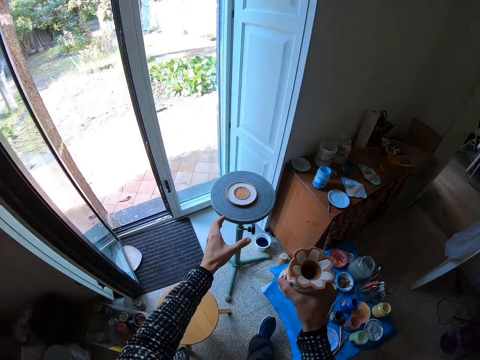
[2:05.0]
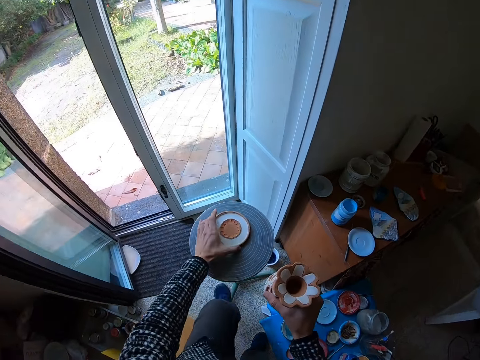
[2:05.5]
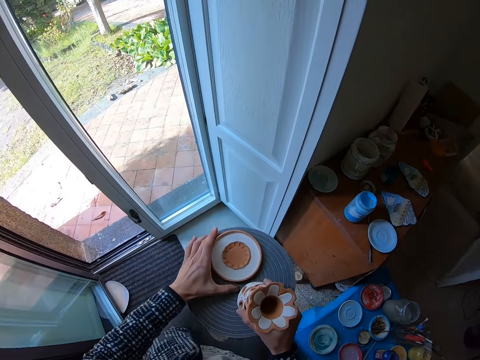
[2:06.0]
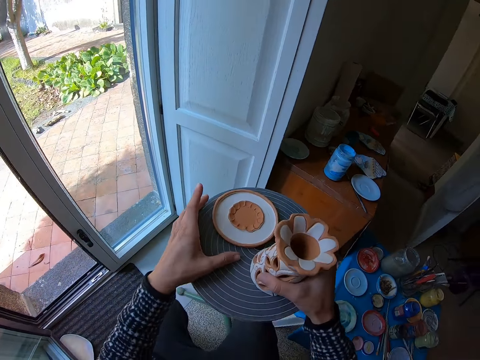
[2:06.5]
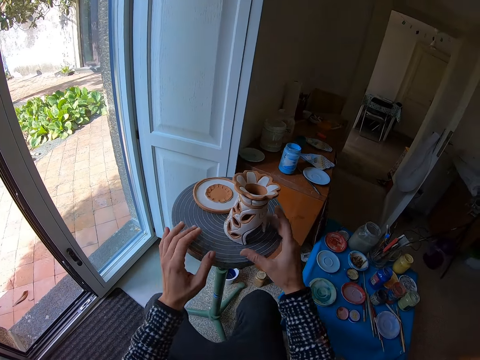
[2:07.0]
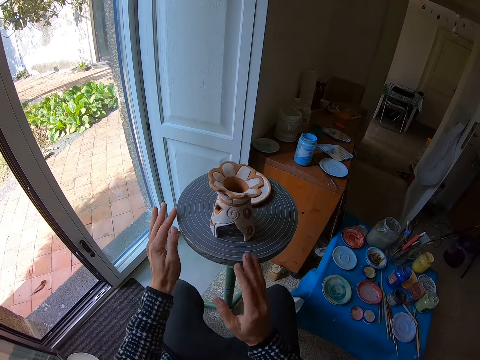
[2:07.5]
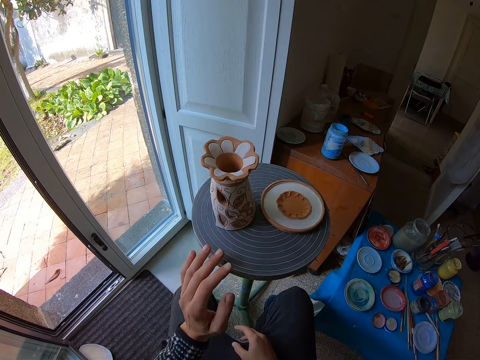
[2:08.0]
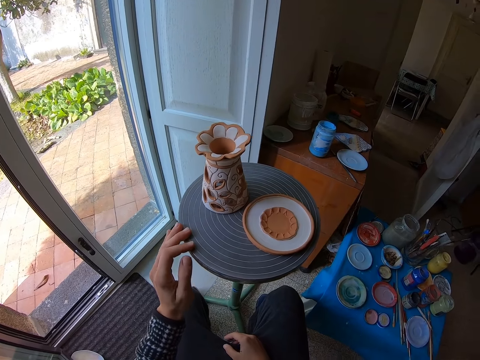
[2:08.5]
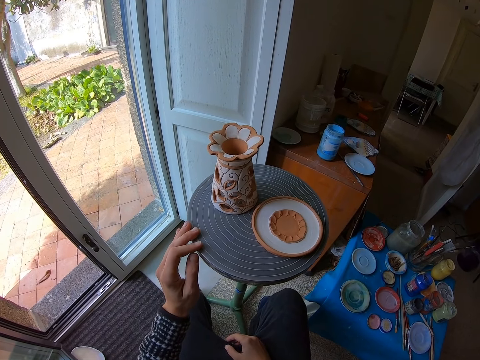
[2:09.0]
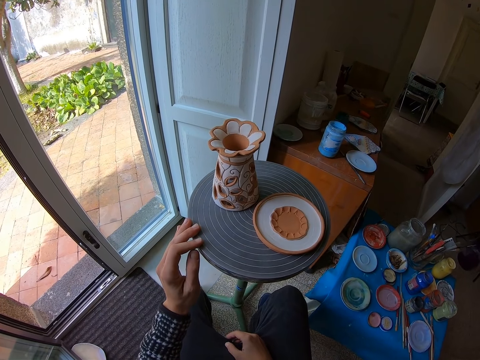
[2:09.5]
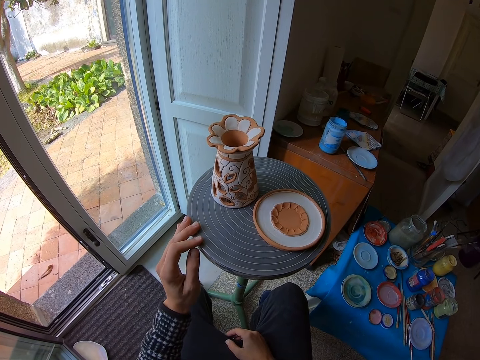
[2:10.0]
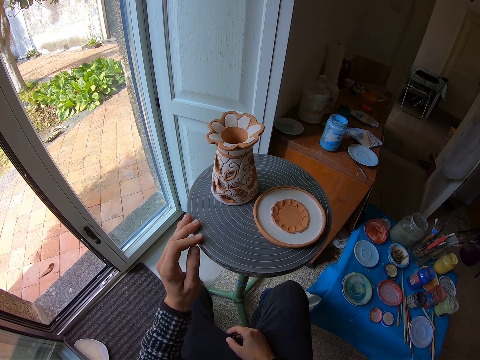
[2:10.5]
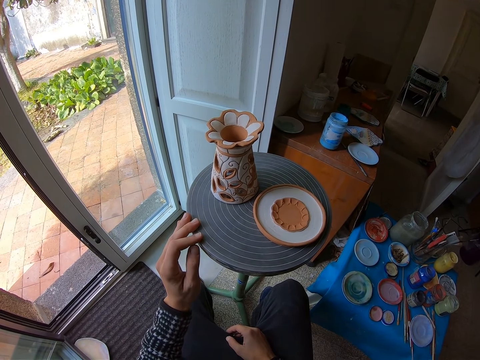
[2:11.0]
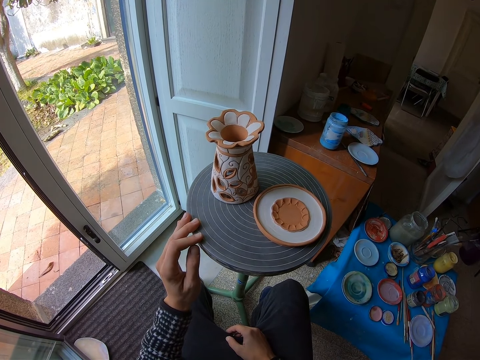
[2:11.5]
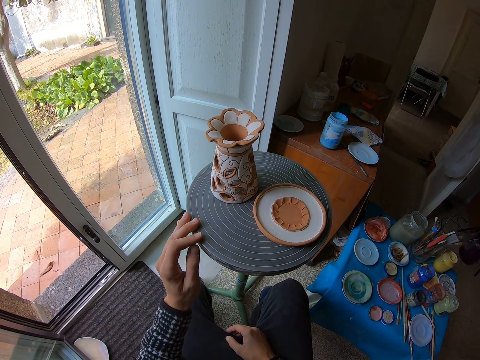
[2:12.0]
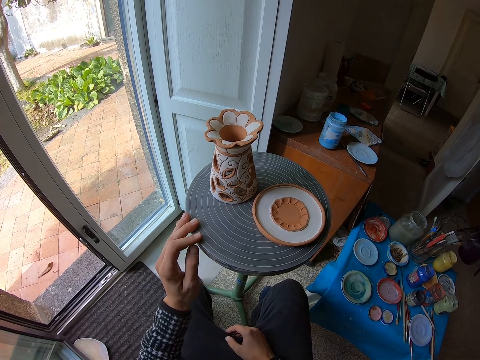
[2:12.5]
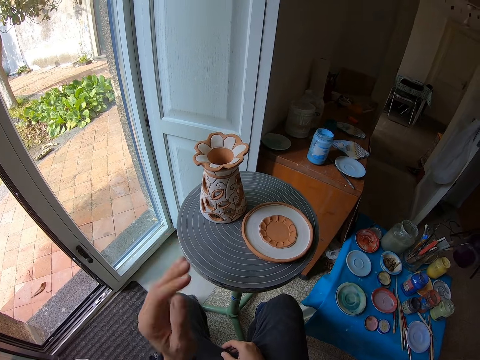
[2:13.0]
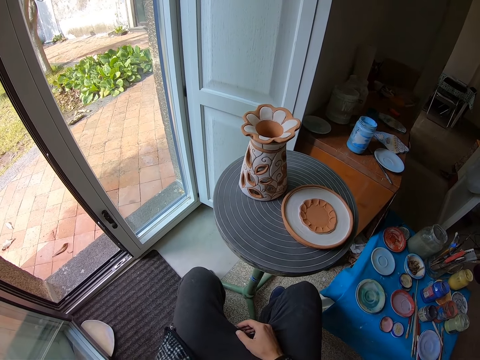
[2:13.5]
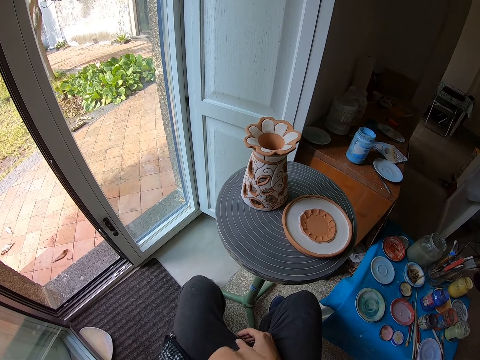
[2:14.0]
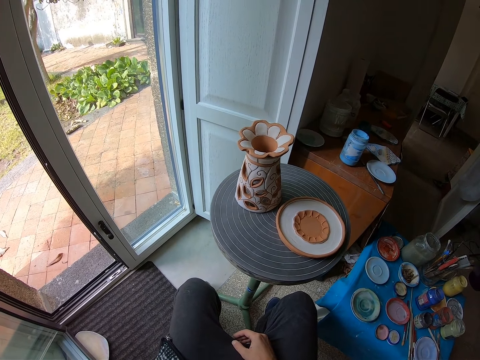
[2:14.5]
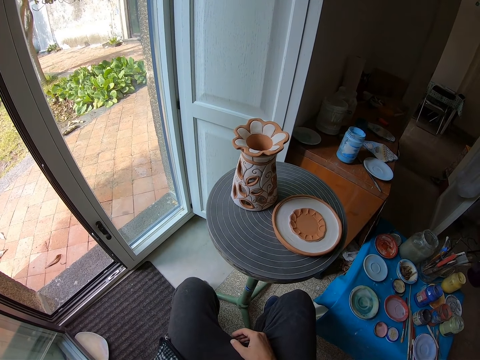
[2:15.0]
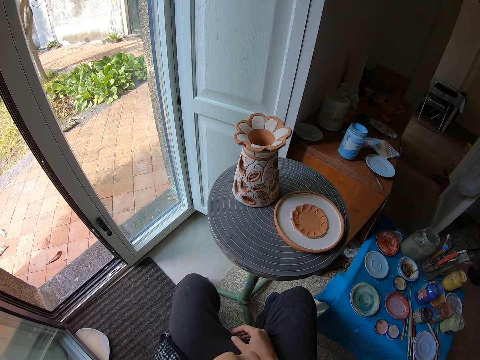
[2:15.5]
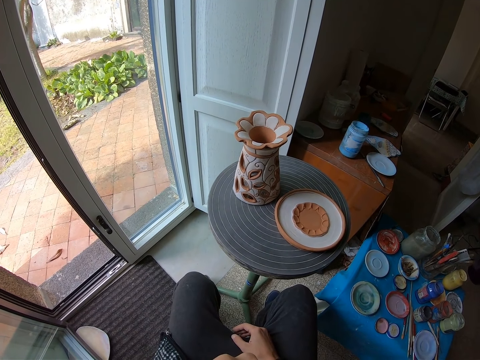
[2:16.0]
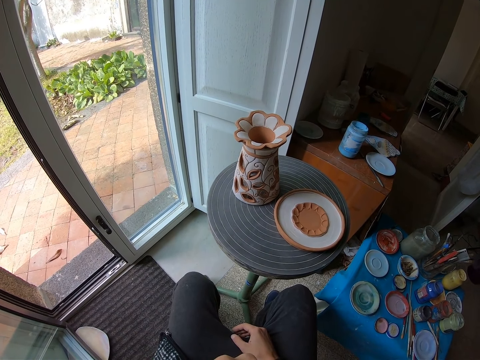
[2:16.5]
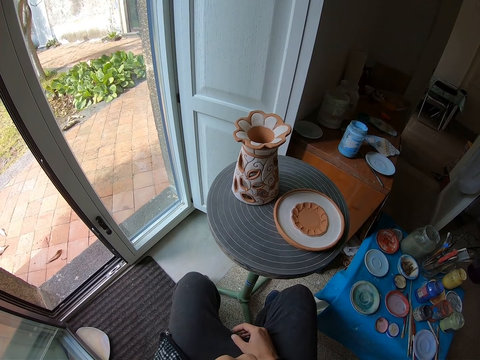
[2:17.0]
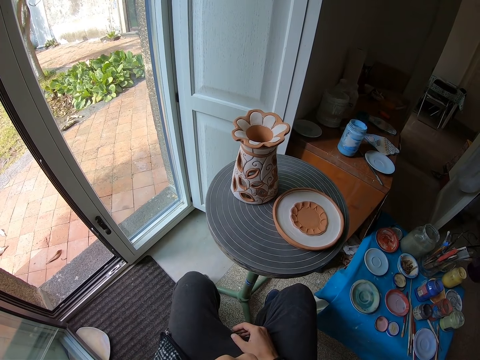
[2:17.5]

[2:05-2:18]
The camera wearer moves the ceramic art on the rolling table with his left hand. He drops the ceramic art on the rolling table with his right hand. He rolls the rolling table with both hands. He places his left hand on the rolling table. He touches his nose with his left hand.

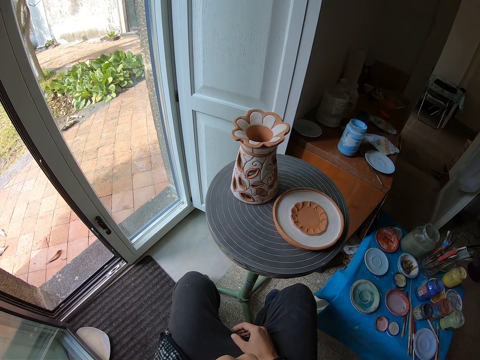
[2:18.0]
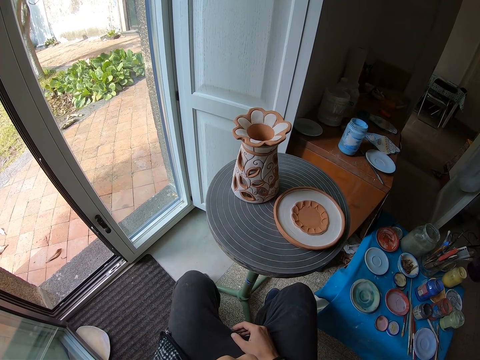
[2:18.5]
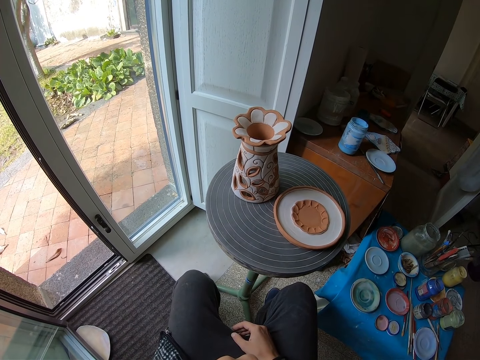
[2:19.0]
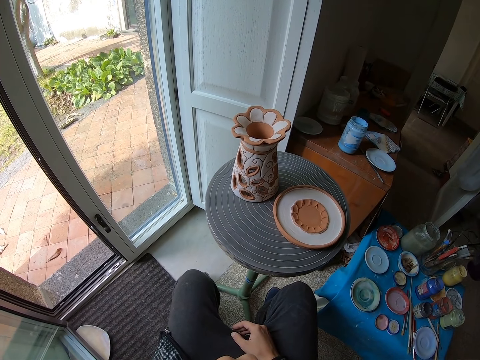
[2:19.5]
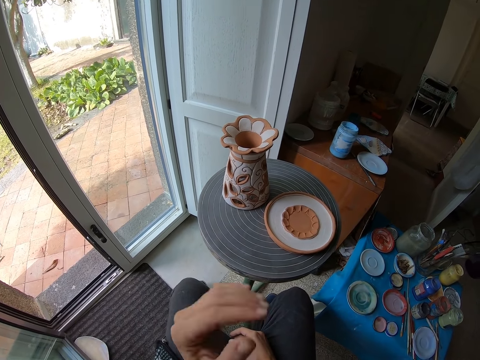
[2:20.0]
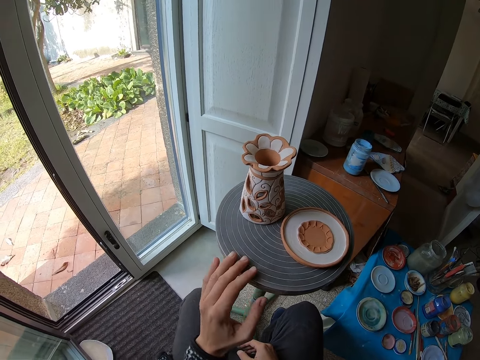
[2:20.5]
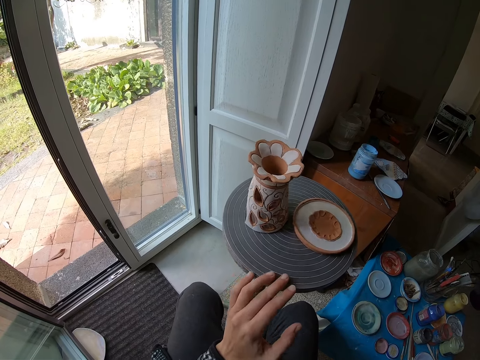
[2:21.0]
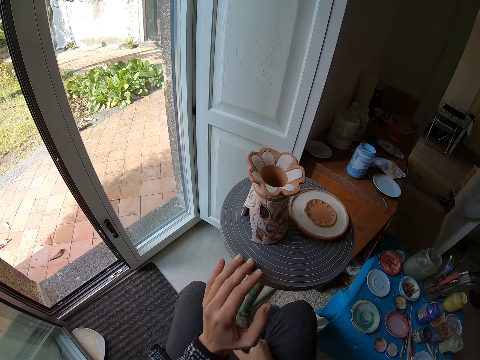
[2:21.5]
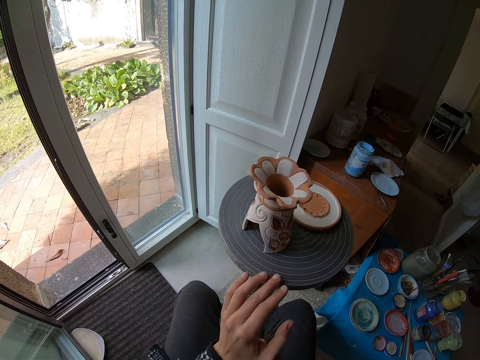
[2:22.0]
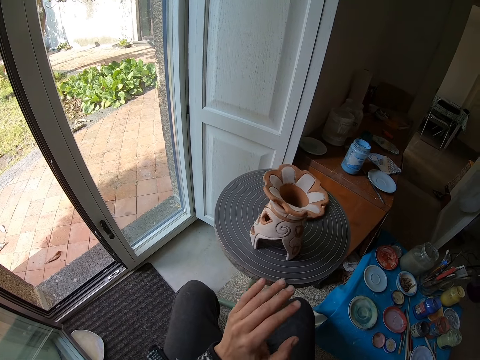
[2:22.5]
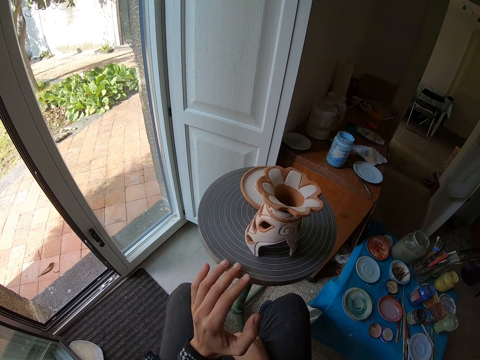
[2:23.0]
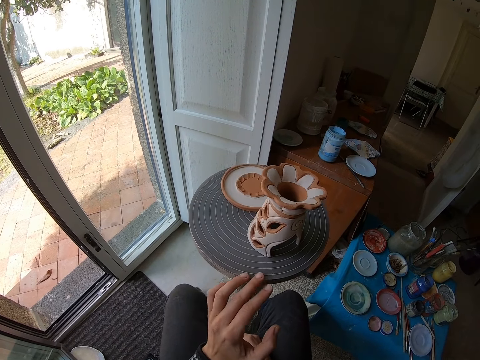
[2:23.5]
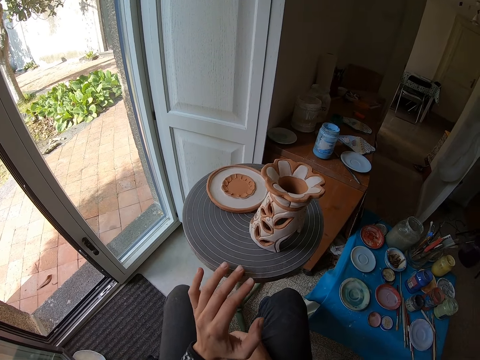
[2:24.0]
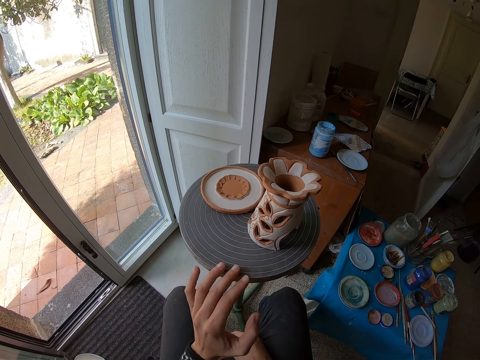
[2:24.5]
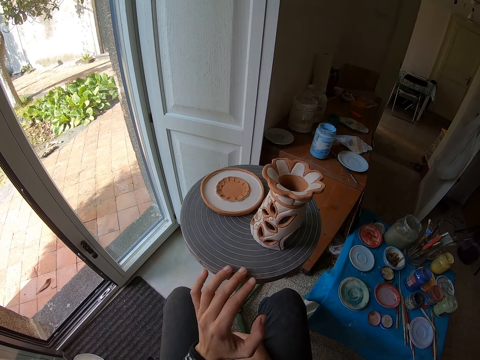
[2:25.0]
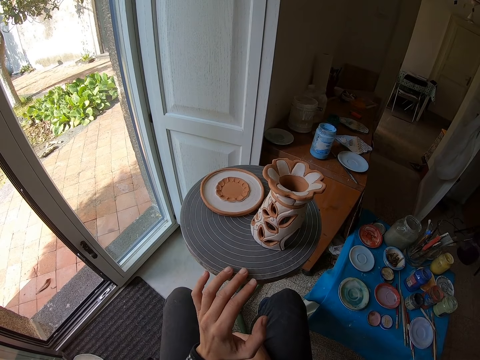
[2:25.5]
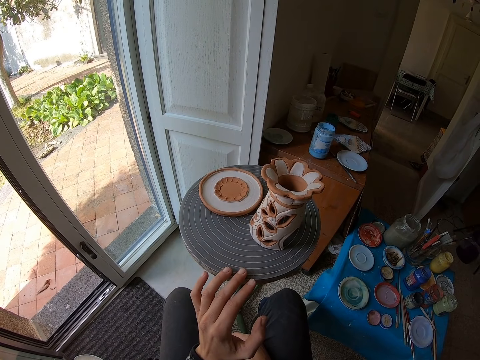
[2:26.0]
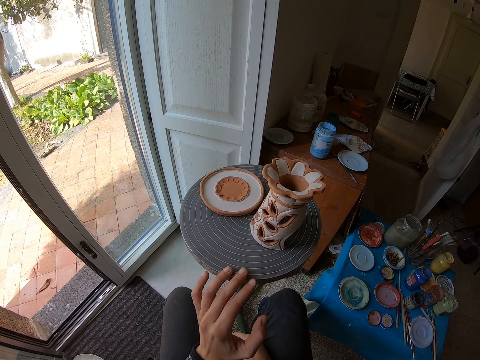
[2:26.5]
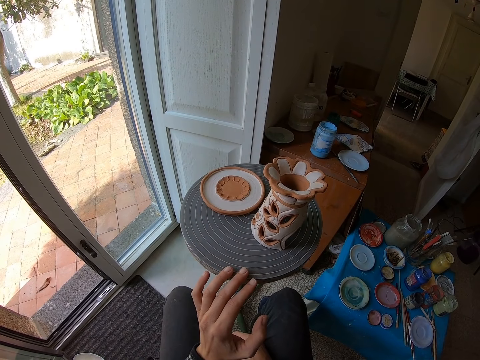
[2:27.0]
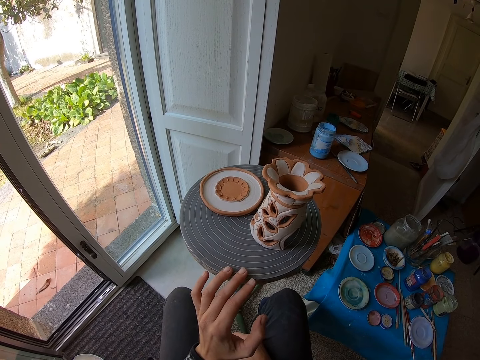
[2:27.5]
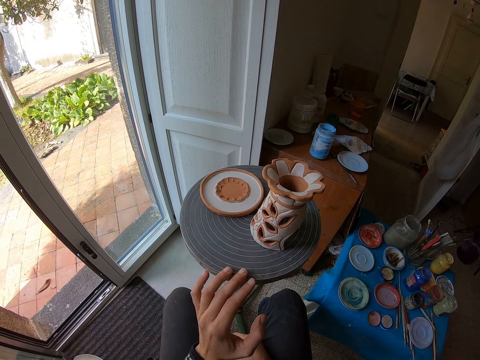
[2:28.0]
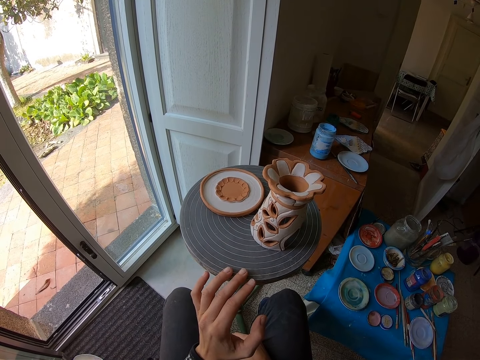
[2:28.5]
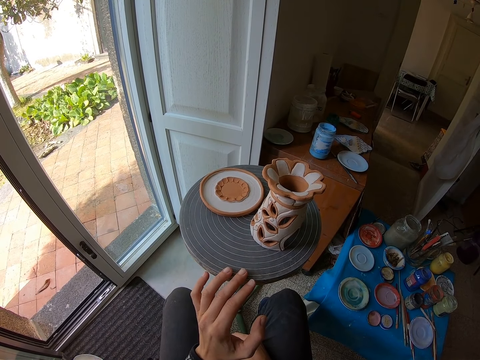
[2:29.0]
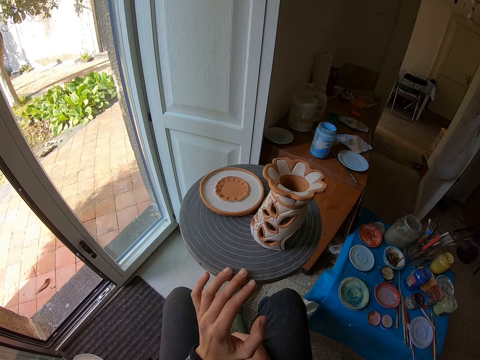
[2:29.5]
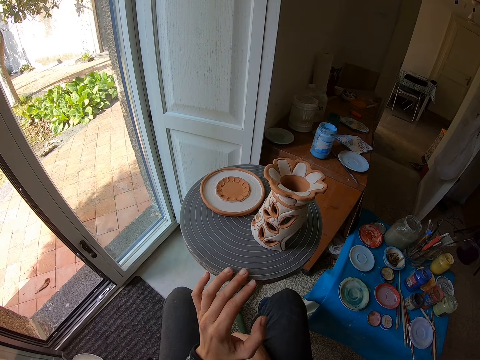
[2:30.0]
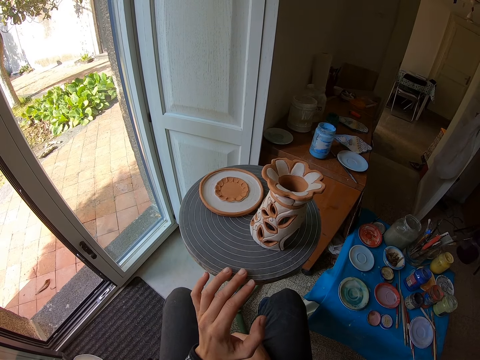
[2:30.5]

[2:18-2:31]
The camera wearer places his left hand on the rolling table. He rolls the rolling table with his left hand.
